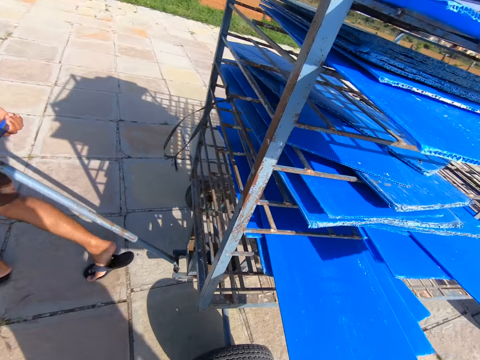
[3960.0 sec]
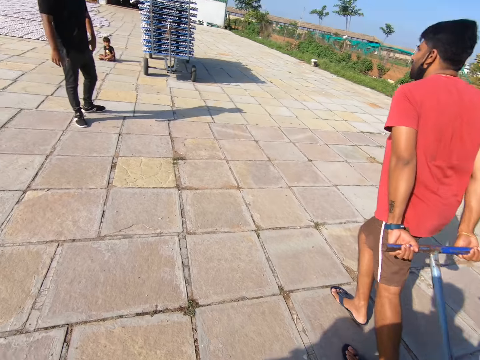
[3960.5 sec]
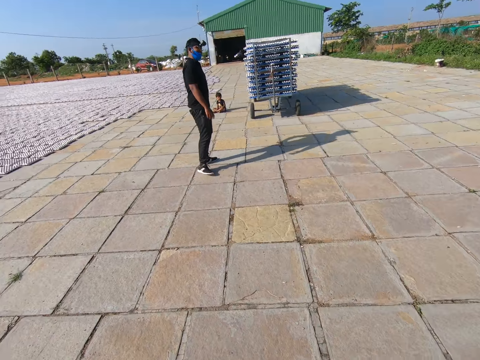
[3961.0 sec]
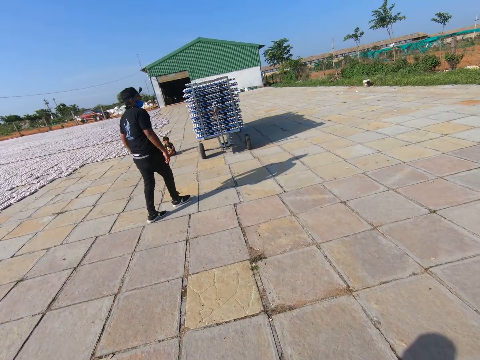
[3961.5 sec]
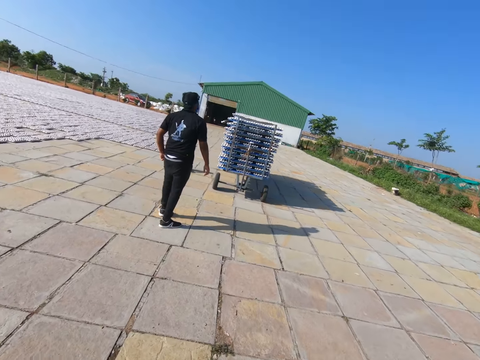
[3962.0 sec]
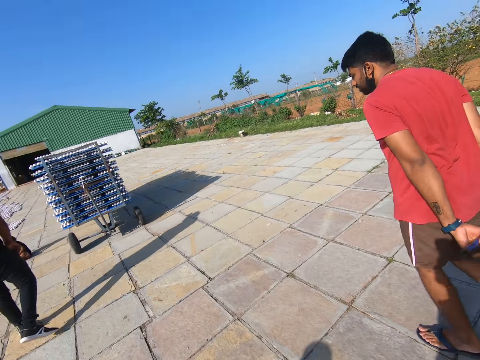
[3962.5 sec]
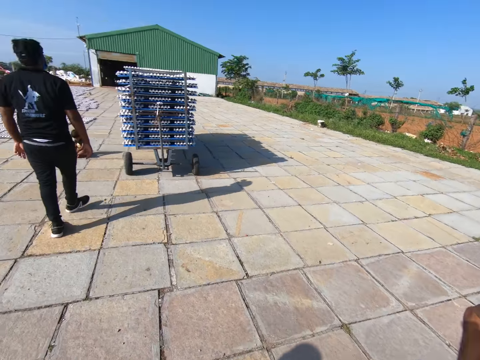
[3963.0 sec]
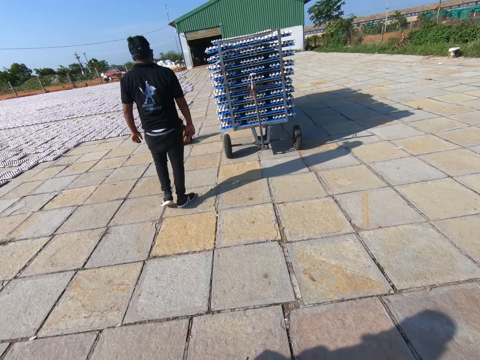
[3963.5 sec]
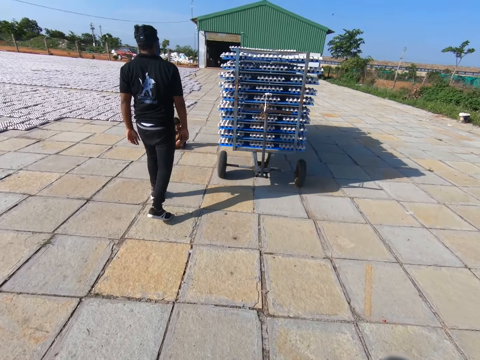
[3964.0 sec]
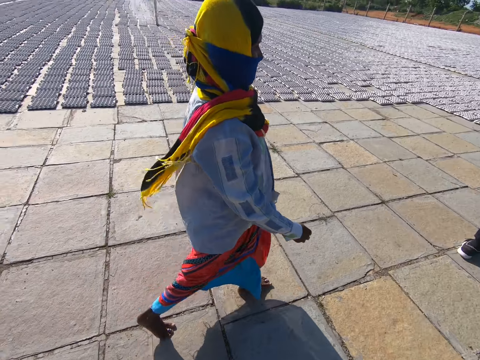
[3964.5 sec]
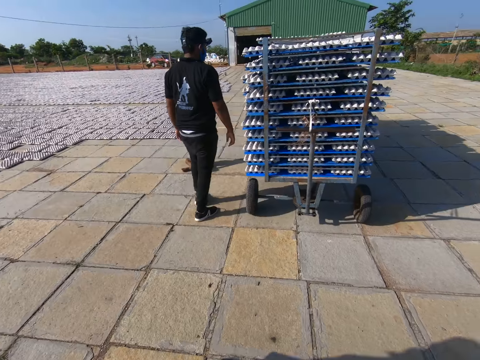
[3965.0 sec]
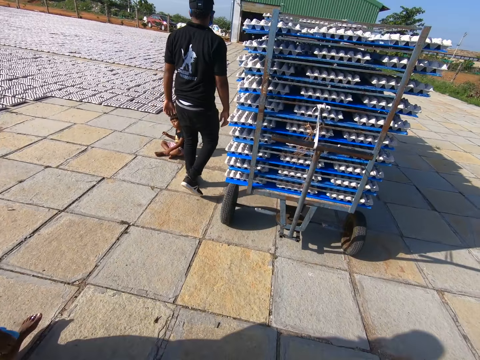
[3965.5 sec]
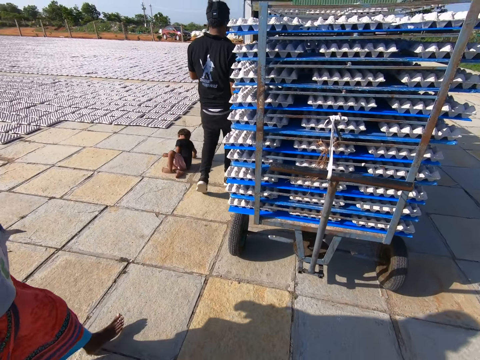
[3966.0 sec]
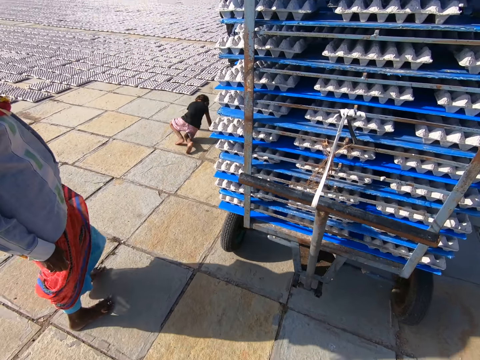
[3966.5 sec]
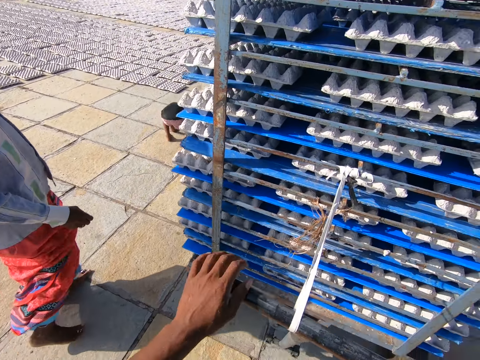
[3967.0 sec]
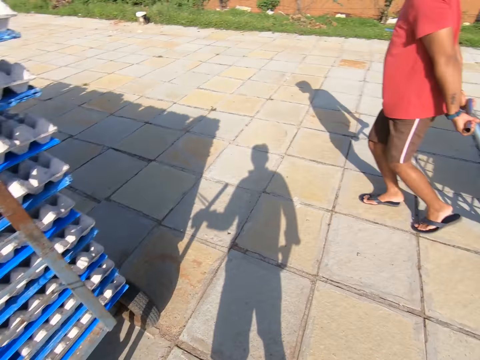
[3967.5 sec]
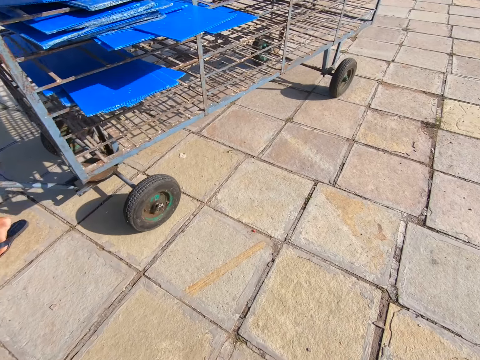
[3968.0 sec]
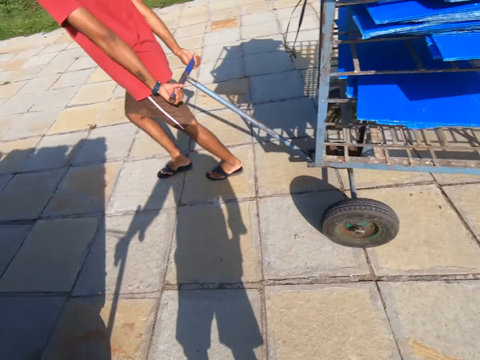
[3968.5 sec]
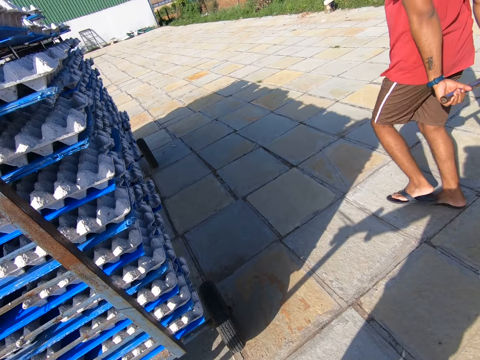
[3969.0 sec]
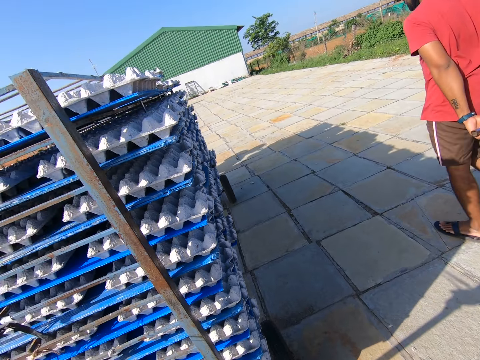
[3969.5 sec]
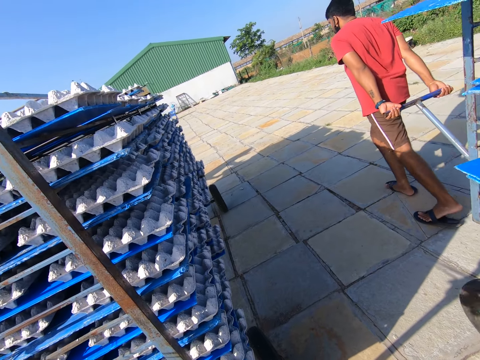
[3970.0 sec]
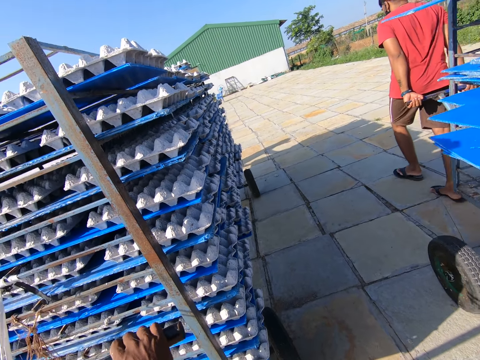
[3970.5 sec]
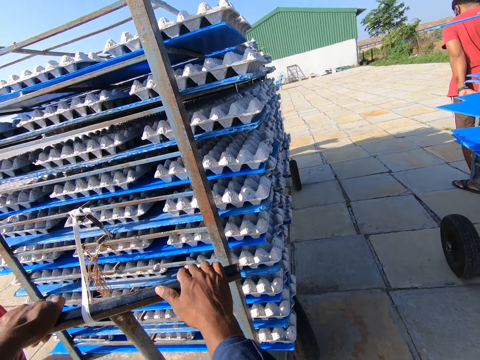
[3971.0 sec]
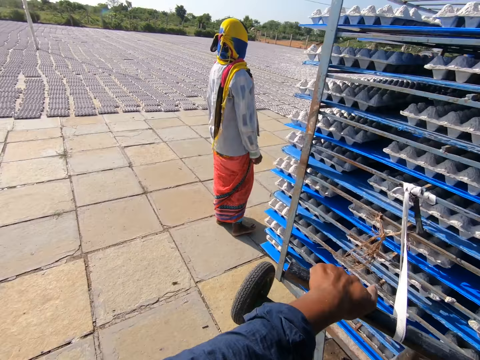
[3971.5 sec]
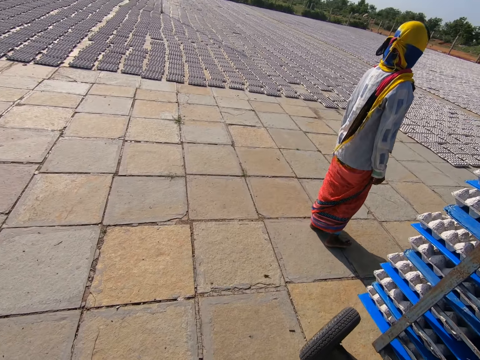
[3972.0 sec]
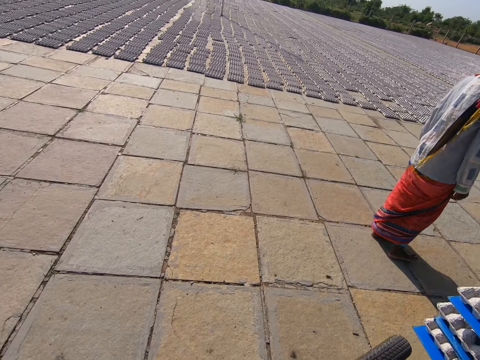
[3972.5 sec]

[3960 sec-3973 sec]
The camera wearer puts the tray in the rack with both hands. They walk around in the compound. A man walks around the compound. The camera wearer pulls the rack with trays with both hands.

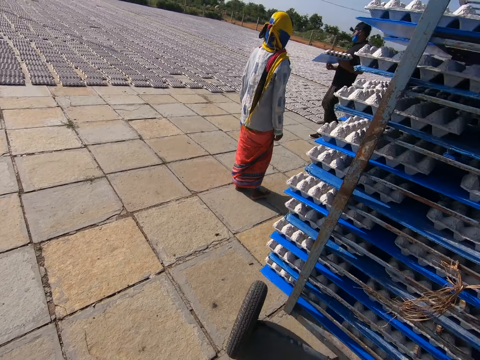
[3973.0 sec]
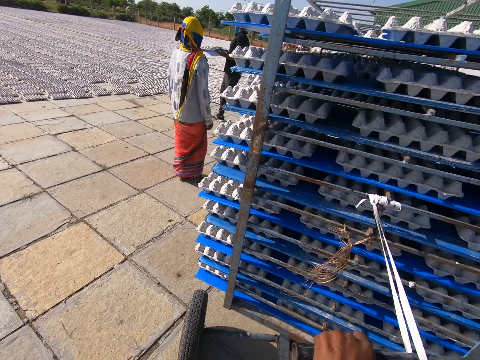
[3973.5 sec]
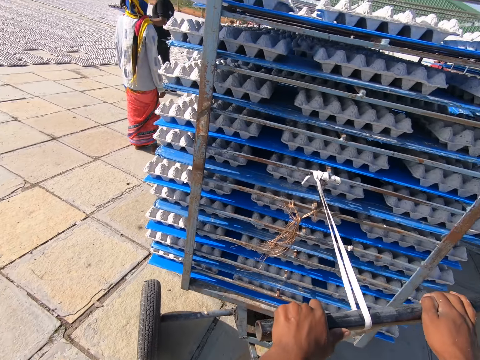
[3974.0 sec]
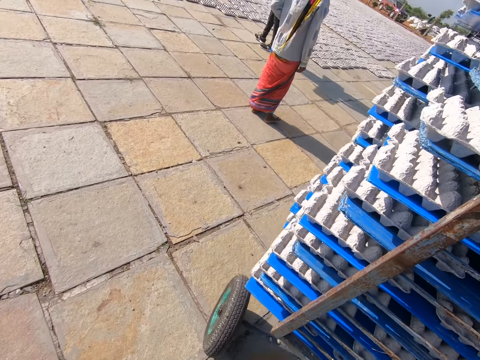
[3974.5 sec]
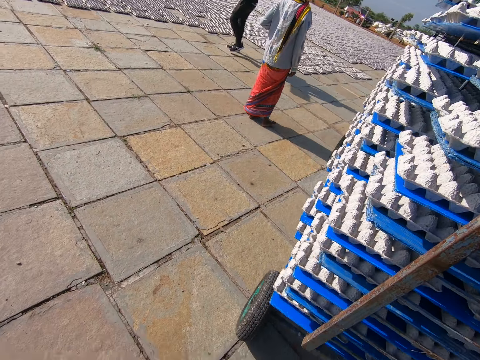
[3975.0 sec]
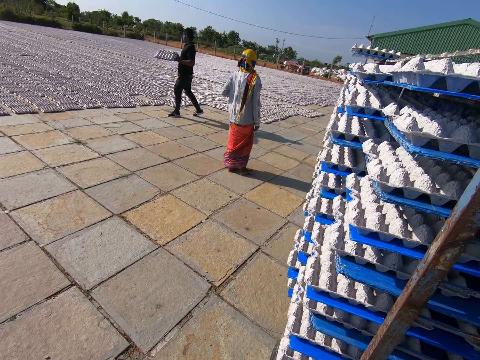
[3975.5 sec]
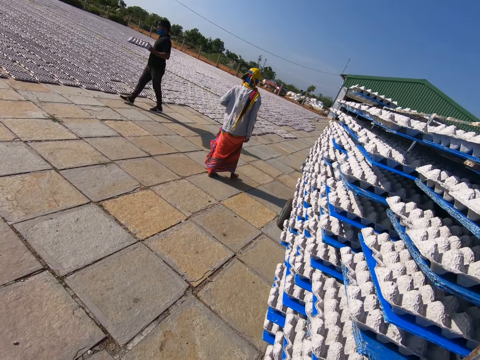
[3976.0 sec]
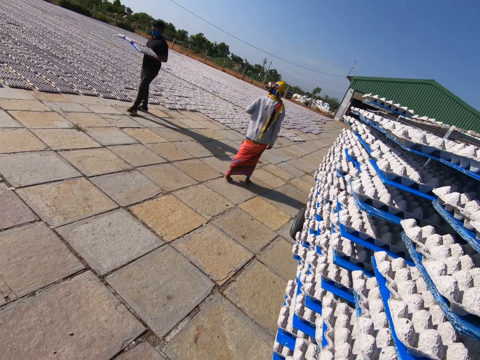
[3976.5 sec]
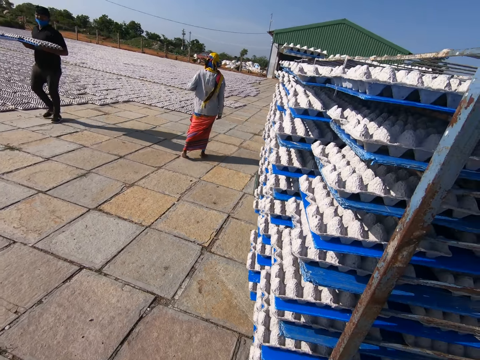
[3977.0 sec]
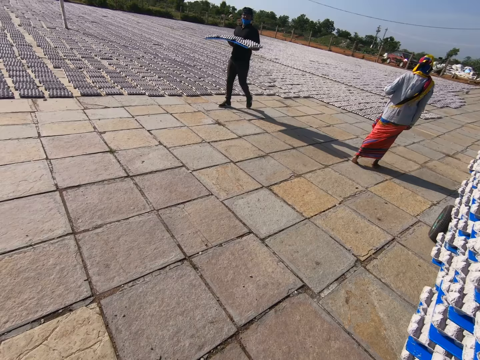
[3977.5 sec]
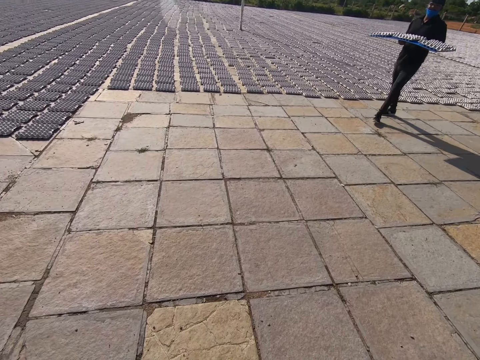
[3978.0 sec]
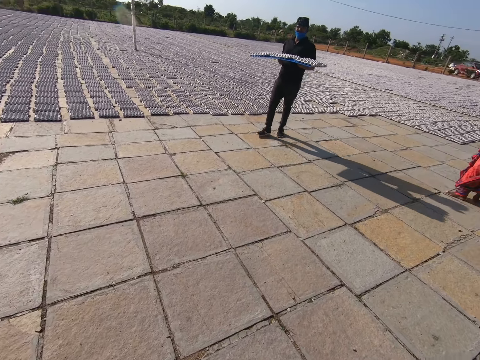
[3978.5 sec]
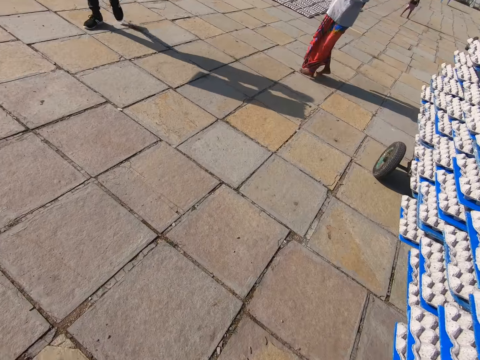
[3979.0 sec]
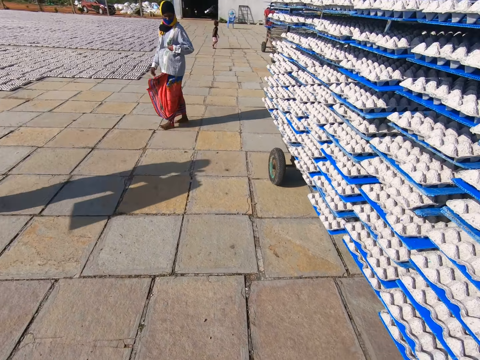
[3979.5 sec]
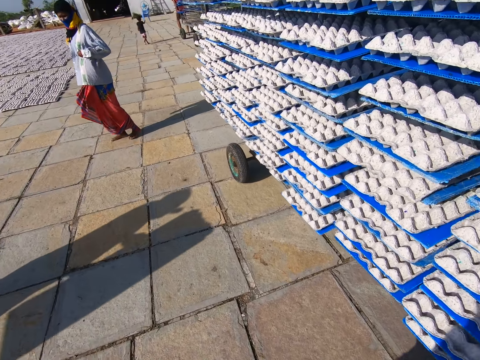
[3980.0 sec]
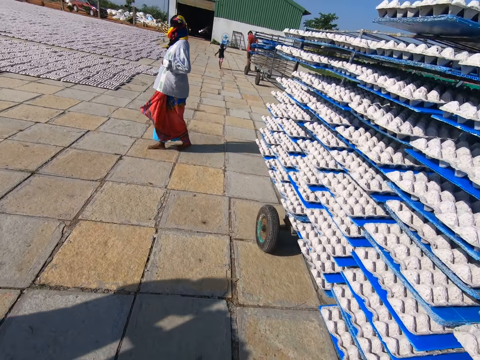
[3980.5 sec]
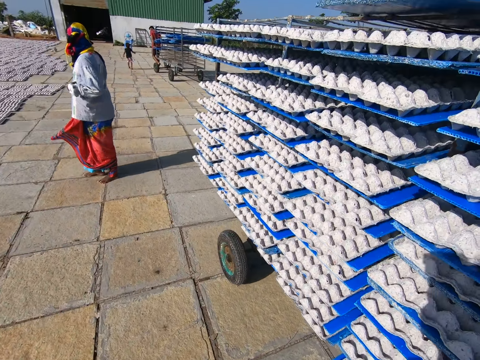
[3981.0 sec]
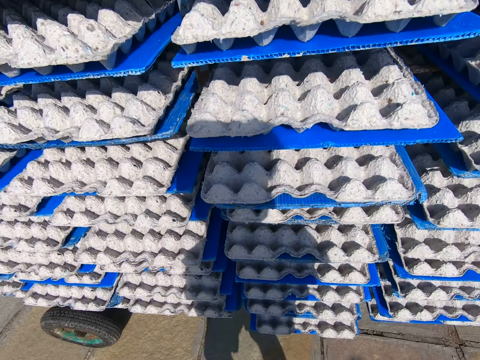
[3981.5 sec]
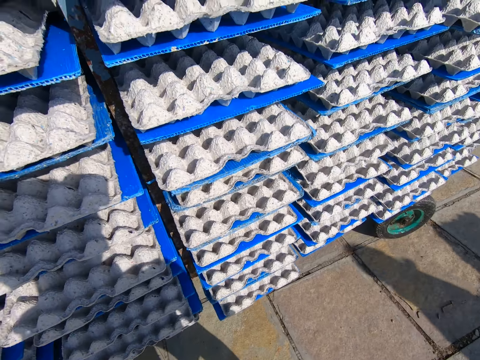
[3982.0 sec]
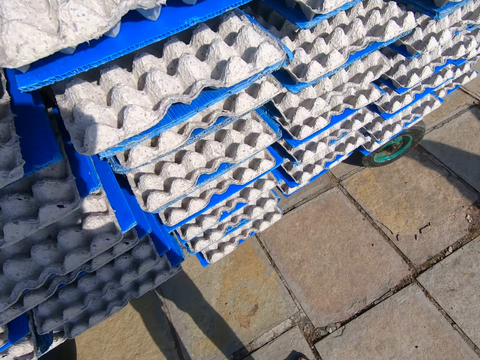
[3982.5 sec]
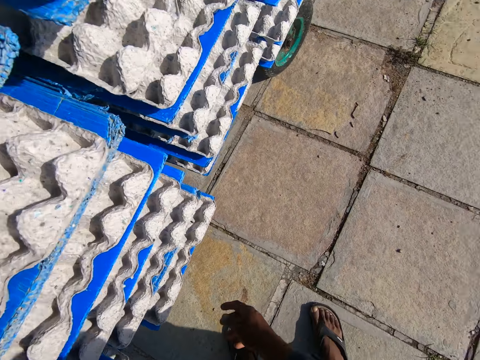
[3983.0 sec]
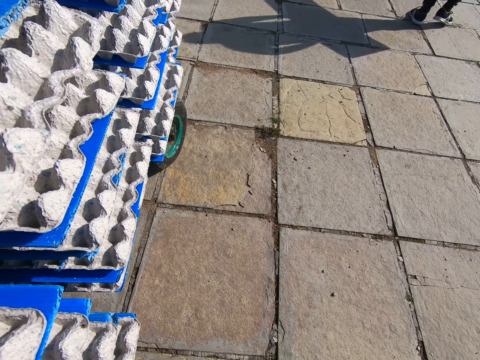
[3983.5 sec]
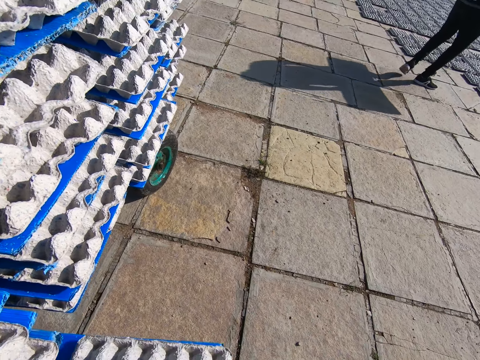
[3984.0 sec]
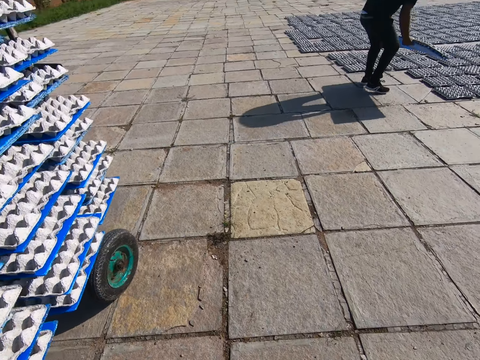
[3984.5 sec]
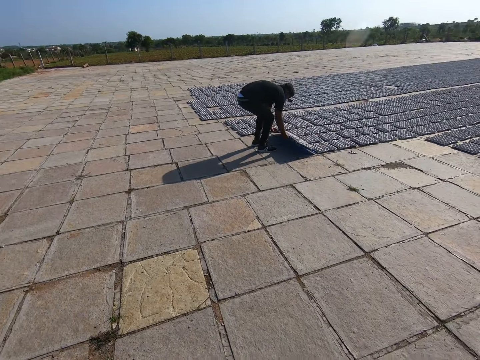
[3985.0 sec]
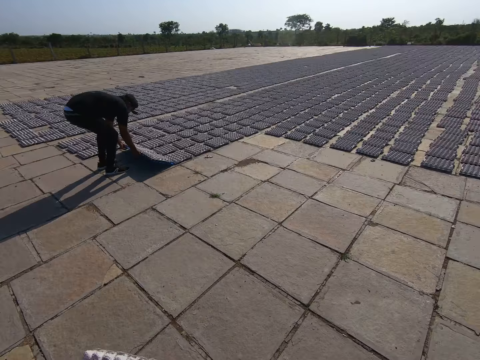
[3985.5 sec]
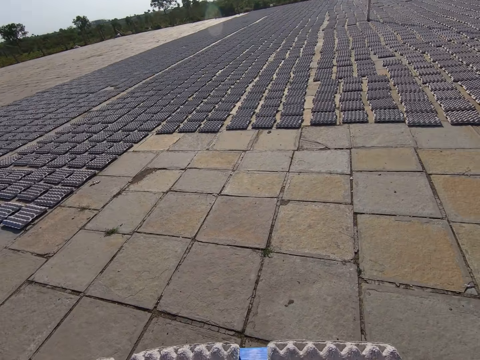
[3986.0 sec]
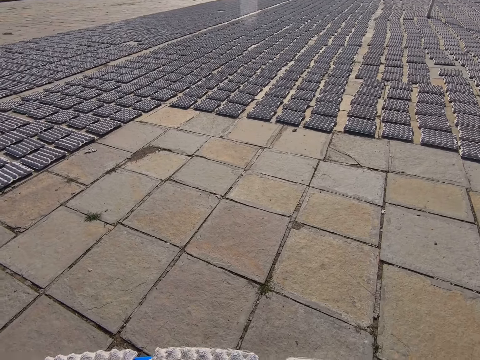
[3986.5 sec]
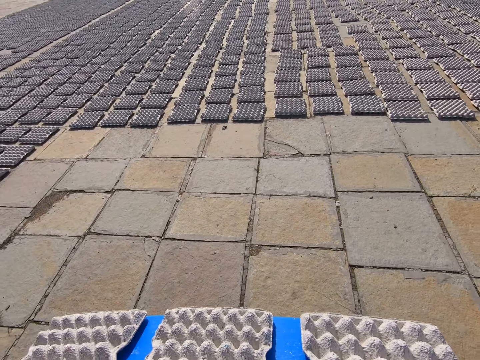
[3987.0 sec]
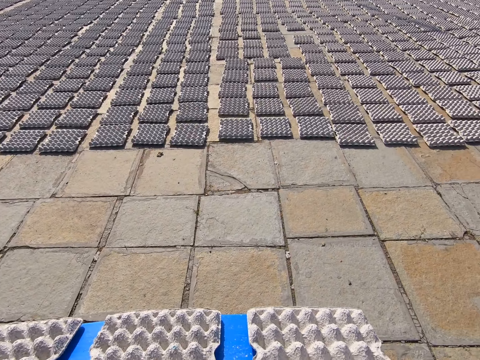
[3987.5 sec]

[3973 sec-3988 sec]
A man carries egg trays around the compound. The camera wearer walks around the compound. They pick up a tray of egg crates from the rack with both hands. They walk around the compound. The man drops the egg crates on the tray on the ground.
